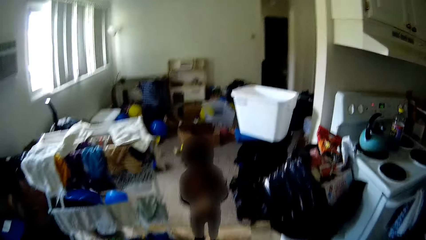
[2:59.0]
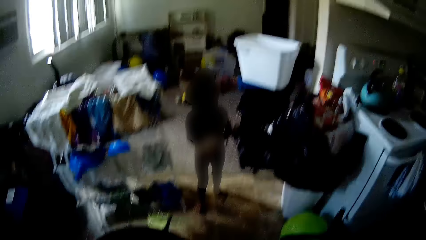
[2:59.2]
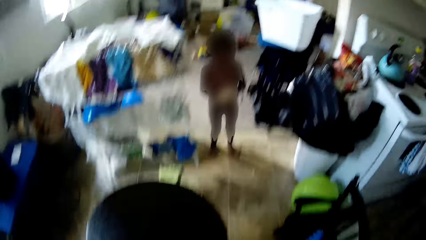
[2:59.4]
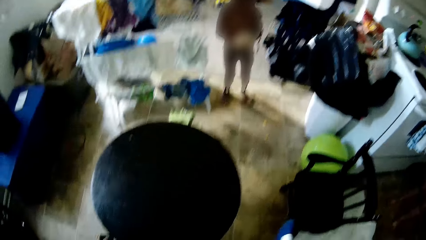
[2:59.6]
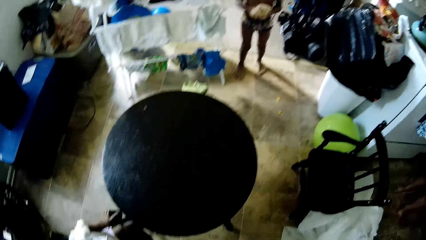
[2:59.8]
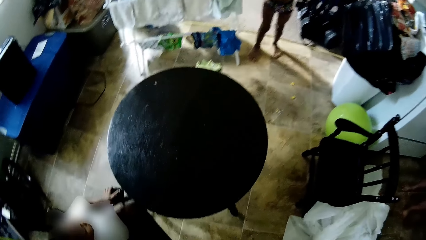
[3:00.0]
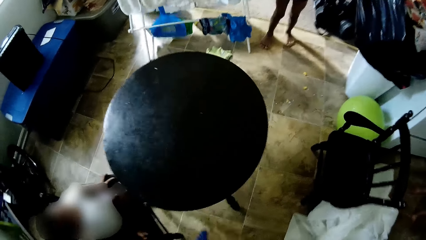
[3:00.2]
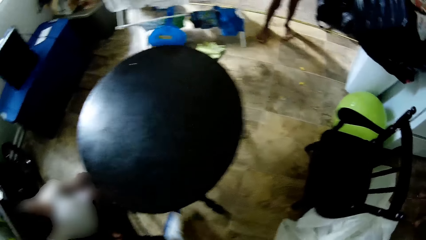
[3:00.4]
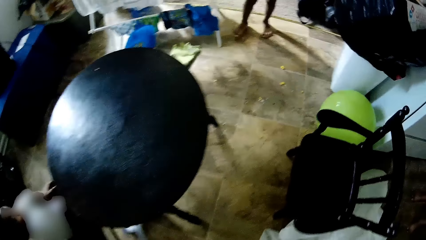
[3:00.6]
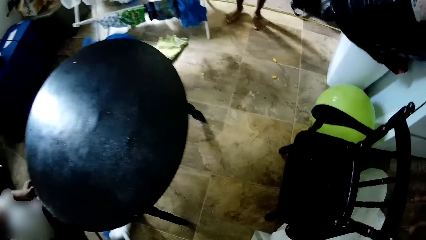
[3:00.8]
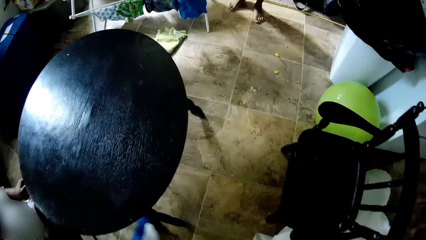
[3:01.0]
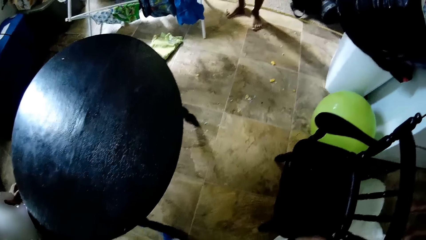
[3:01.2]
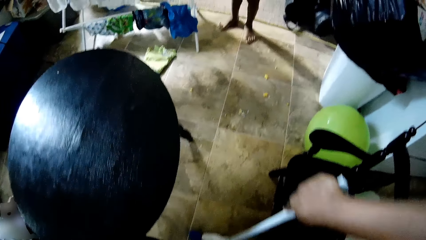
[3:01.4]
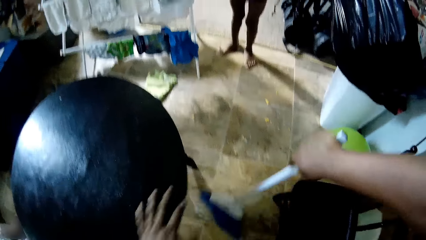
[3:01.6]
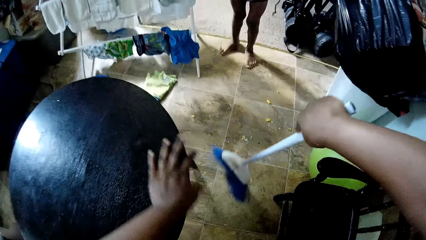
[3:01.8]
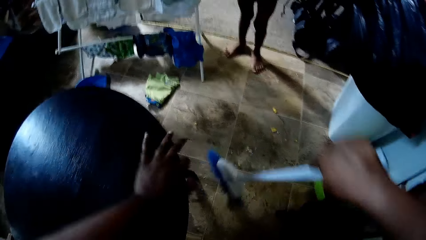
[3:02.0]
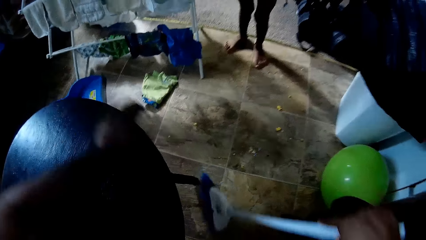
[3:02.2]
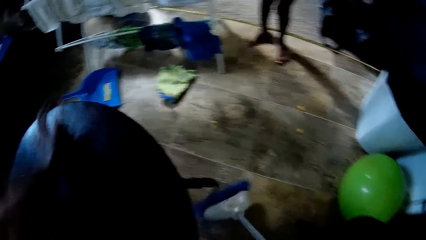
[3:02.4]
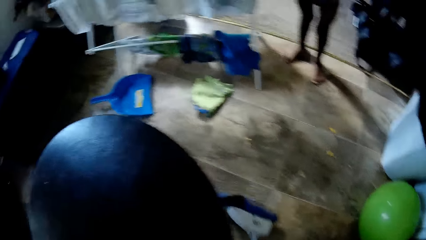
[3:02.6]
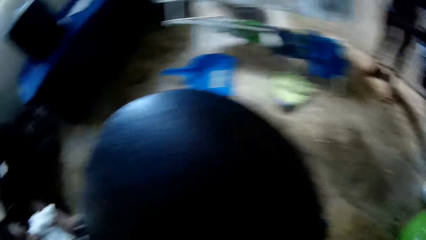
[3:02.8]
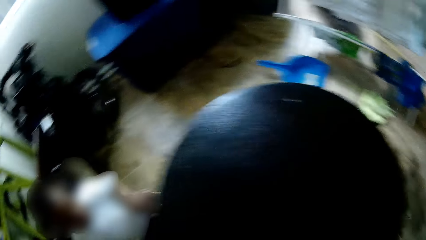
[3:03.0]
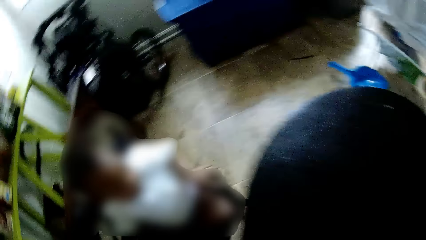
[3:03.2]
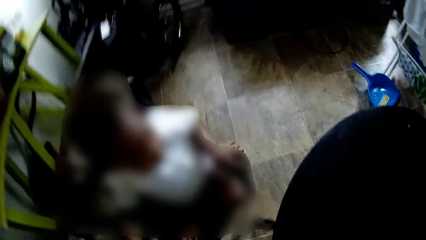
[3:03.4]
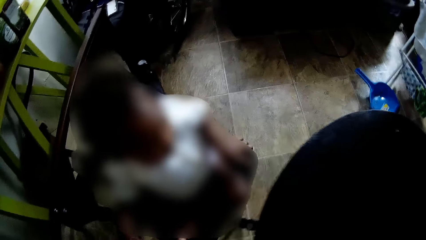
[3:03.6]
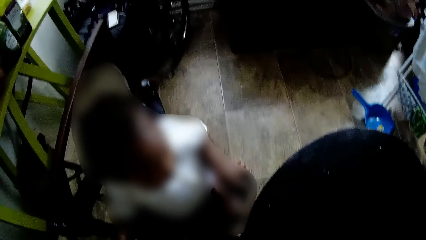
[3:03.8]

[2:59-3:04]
The camera wearer throws the dustpan on the floor with the broom in her right hand. She sweeps the floor with the broom. She pushes the child in a chair with her left hand.

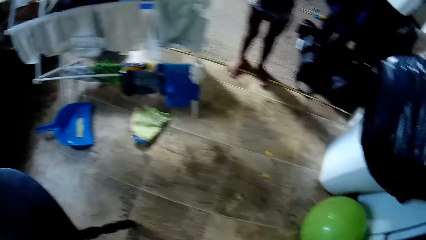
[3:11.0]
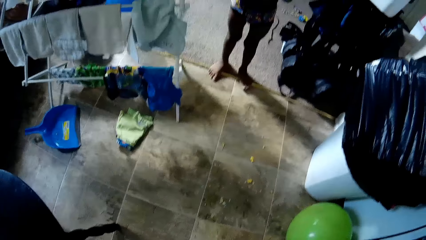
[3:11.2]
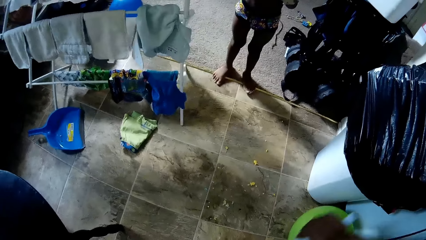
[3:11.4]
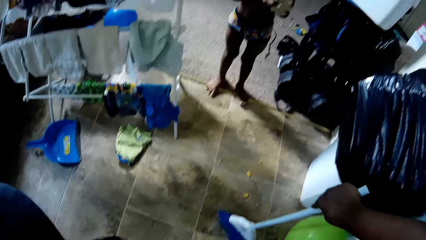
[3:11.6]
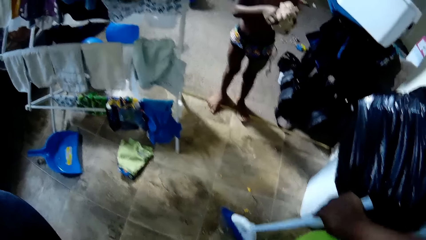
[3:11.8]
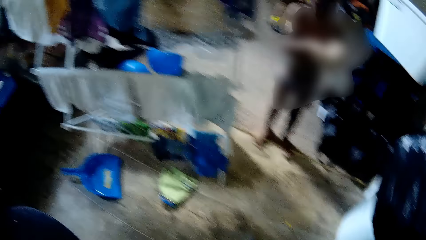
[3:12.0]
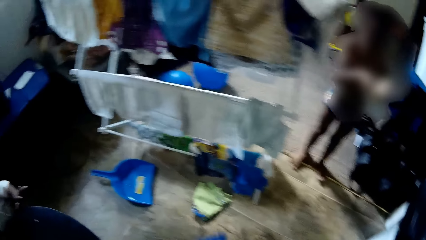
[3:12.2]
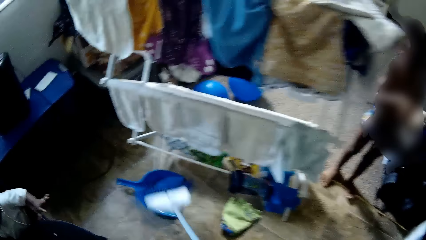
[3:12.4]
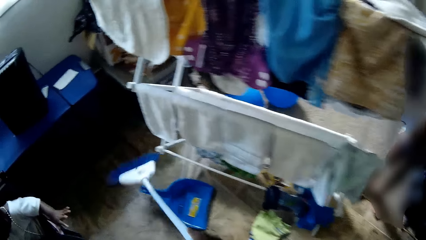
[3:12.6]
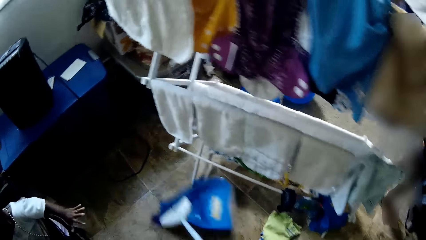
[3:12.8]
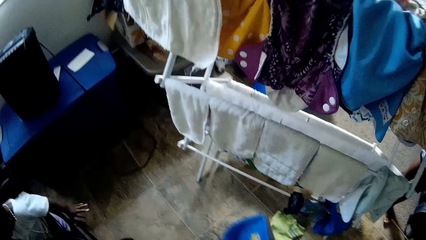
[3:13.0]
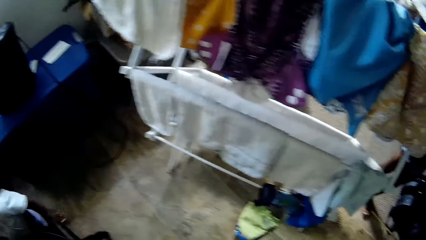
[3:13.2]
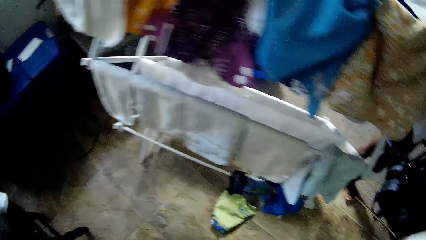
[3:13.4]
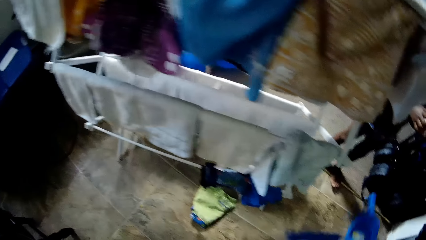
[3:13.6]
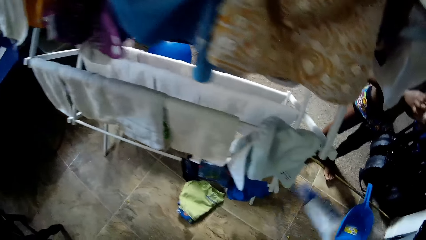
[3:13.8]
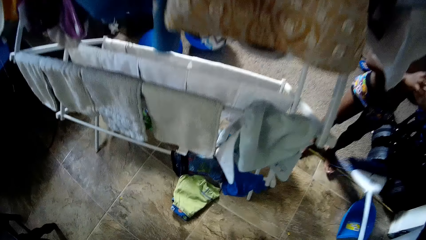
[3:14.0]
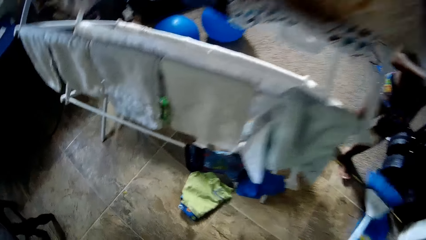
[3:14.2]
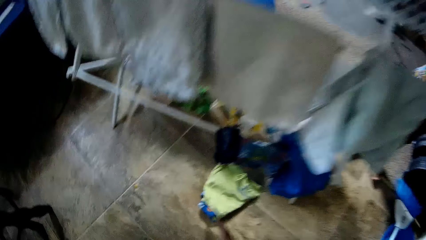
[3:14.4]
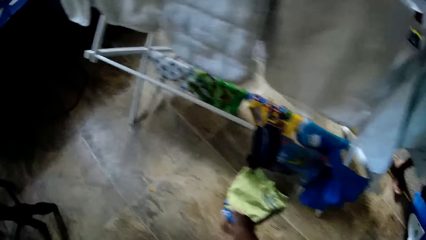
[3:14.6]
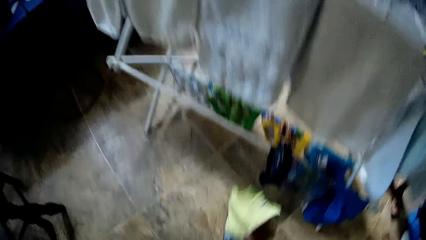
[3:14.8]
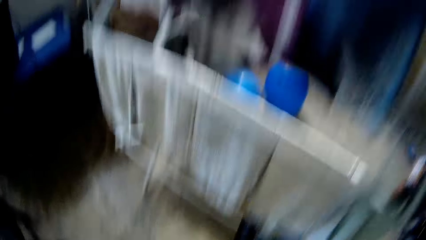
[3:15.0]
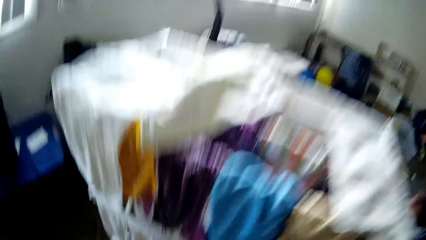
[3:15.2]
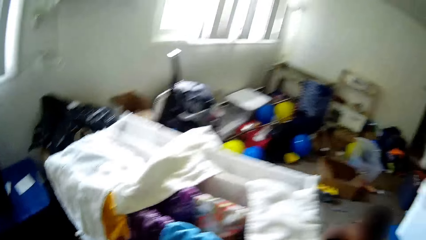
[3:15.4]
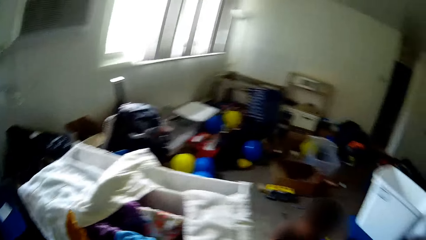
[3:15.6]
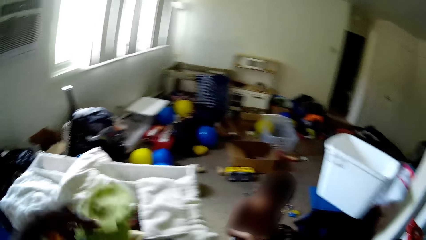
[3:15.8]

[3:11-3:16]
The camera wearer drags the dustpan on the floor with a broom. They pick up a piece of cloth from the floor.

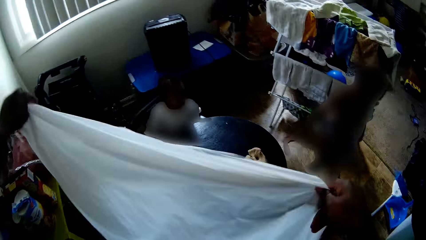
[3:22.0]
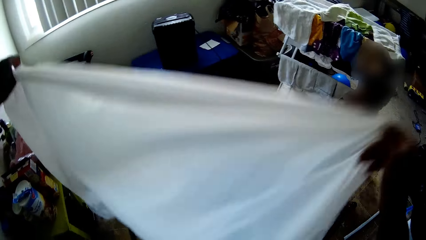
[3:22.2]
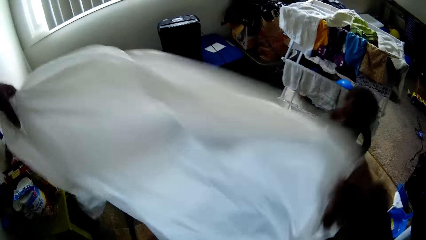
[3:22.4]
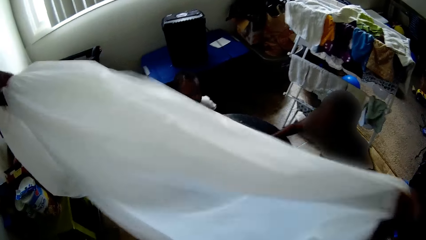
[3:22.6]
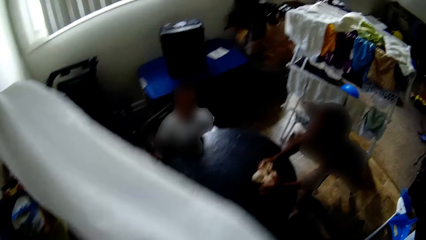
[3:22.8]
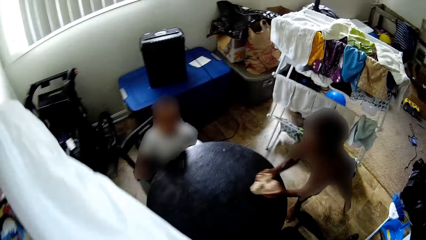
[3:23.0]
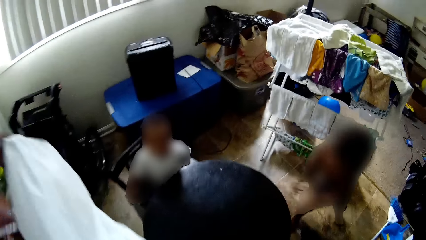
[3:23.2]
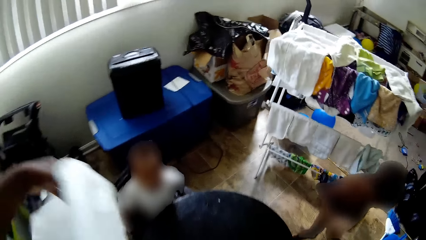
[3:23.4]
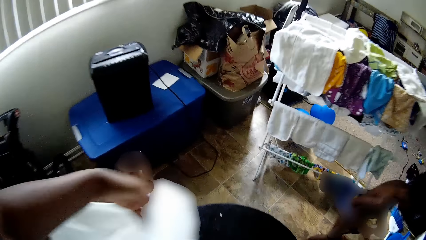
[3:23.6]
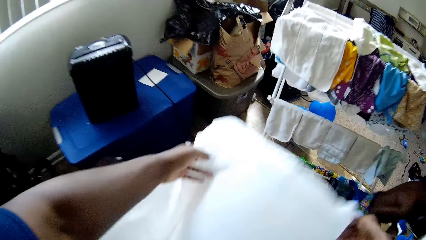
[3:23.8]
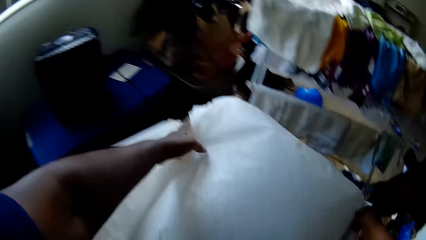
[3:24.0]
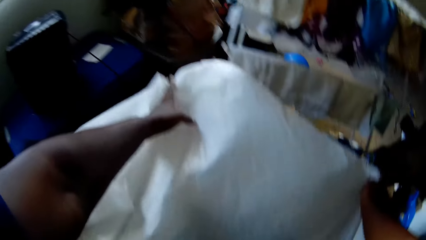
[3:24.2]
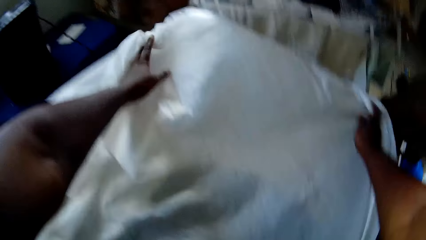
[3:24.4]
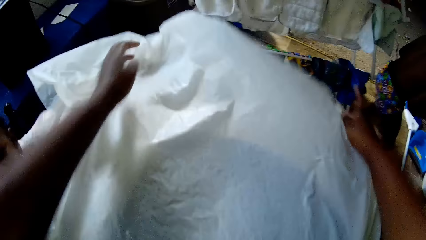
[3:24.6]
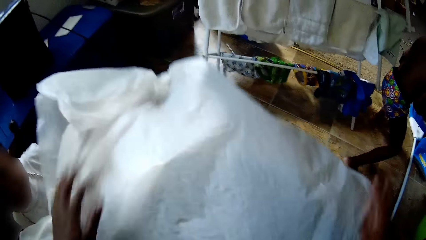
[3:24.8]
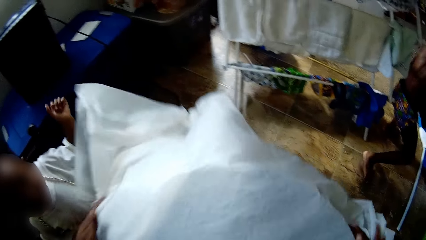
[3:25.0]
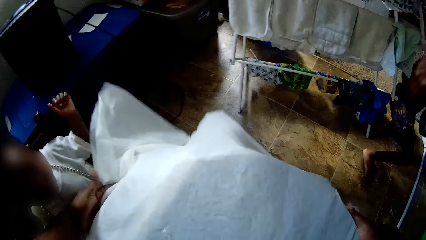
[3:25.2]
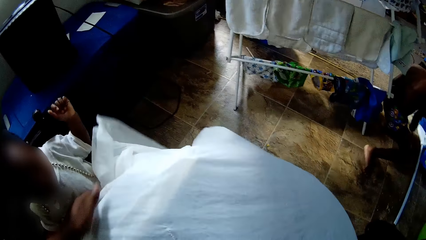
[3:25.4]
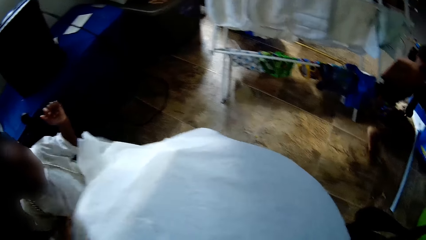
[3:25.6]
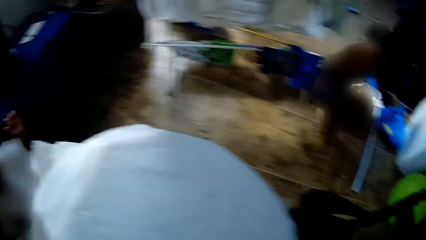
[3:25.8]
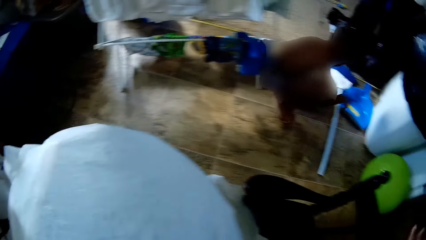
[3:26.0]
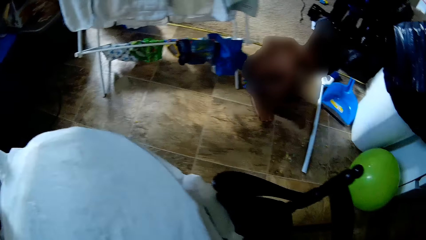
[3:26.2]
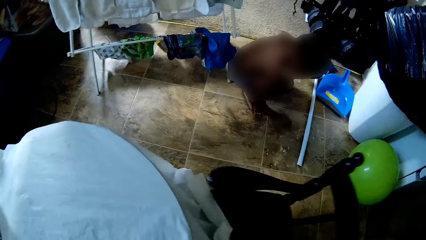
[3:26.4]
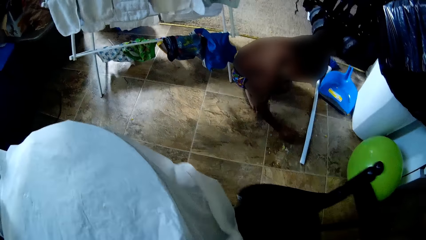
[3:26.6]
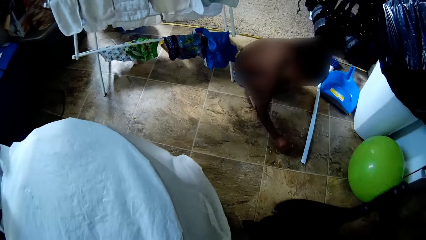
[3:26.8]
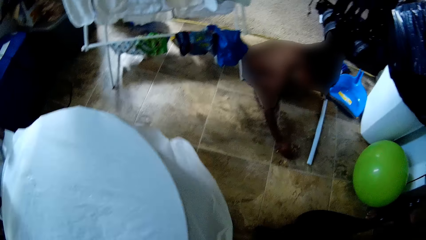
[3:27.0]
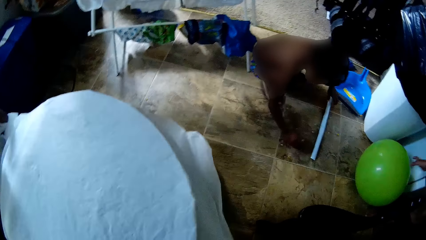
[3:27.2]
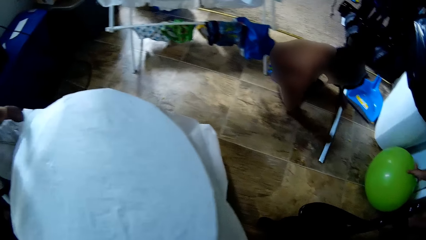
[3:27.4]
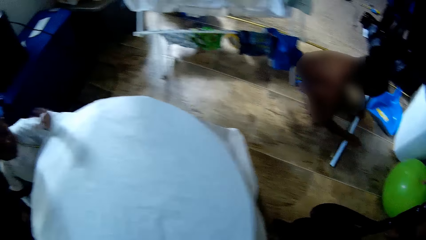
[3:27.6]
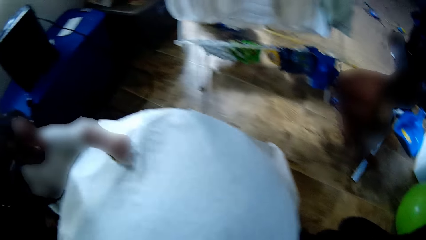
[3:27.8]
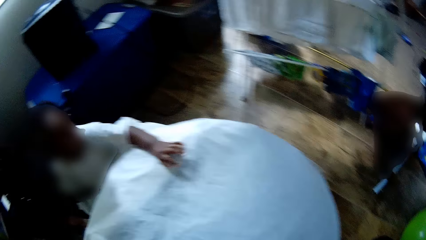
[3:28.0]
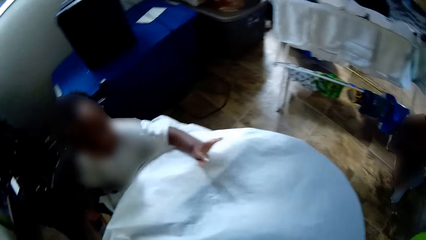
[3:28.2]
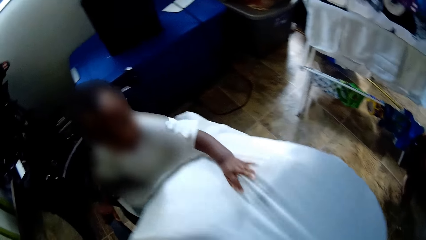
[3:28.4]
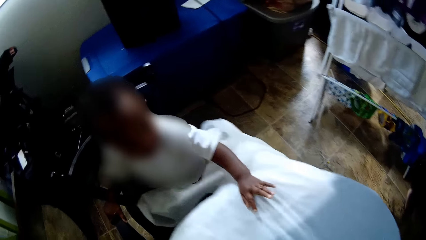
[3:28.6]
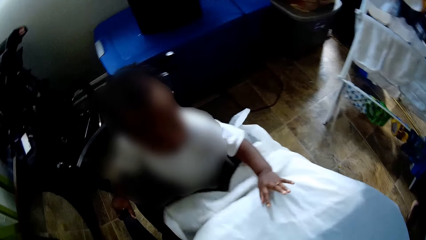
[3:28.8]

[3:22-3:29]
The camera wearer places the table cloth on a table with both hands. They spread the table cloth on the table. They push a chair on the floor. The child touches a balloon on the floor with her right hand. Another child picks up the broom on the floor with both hands.
